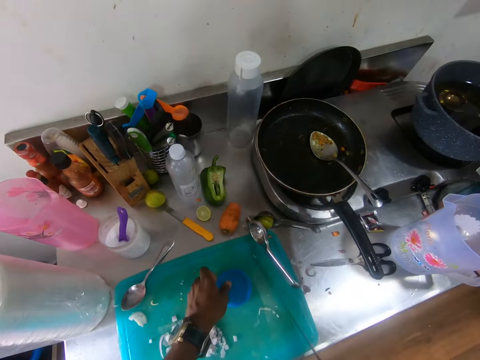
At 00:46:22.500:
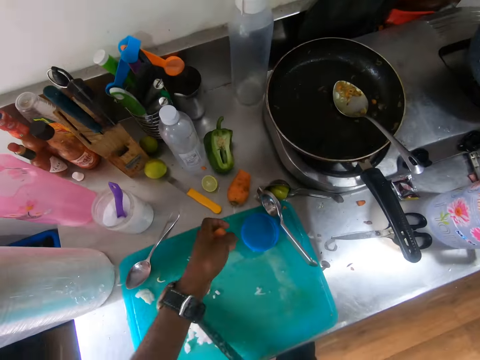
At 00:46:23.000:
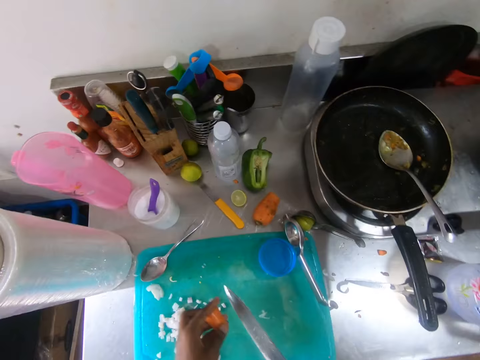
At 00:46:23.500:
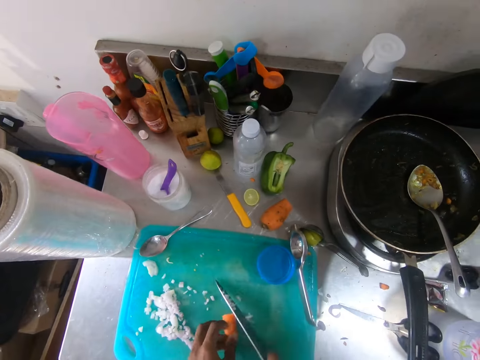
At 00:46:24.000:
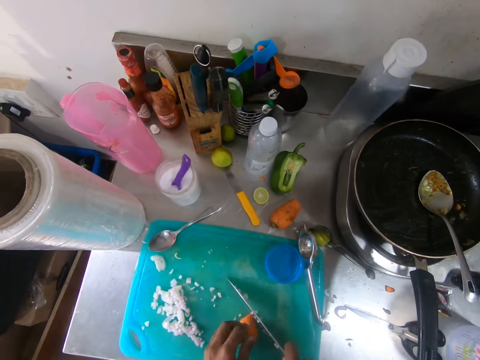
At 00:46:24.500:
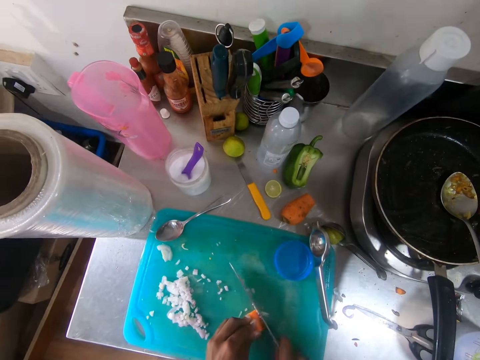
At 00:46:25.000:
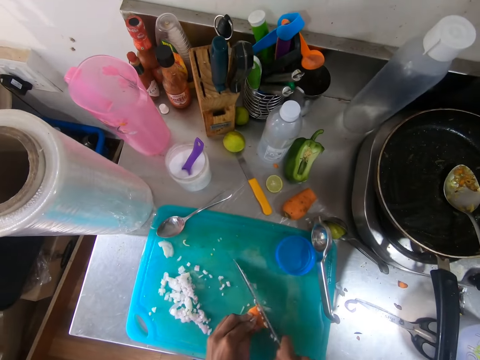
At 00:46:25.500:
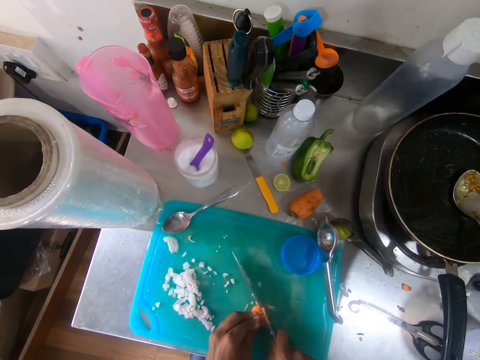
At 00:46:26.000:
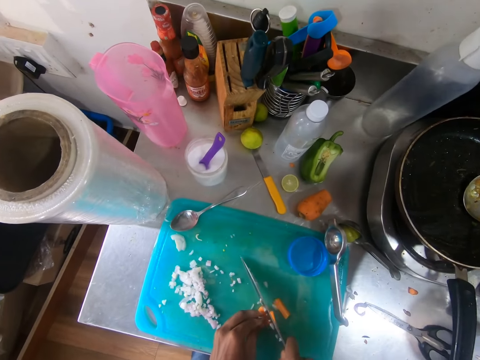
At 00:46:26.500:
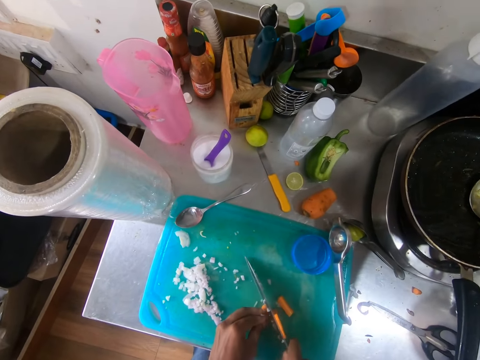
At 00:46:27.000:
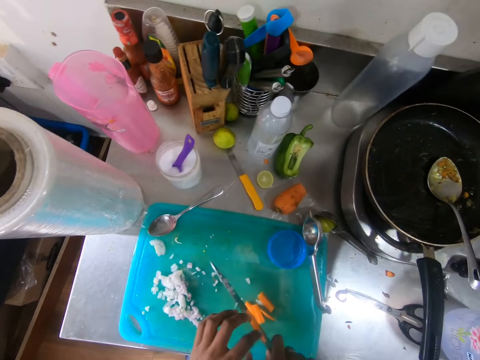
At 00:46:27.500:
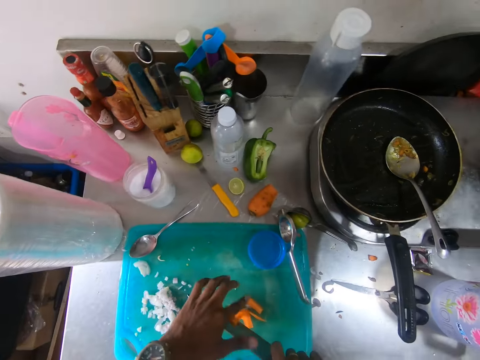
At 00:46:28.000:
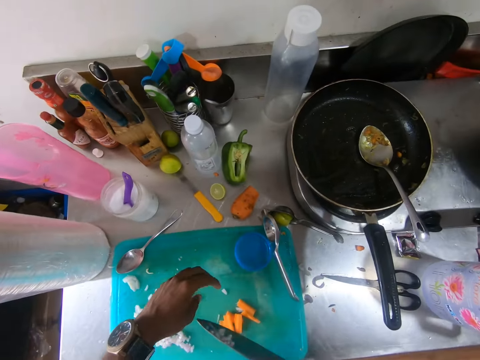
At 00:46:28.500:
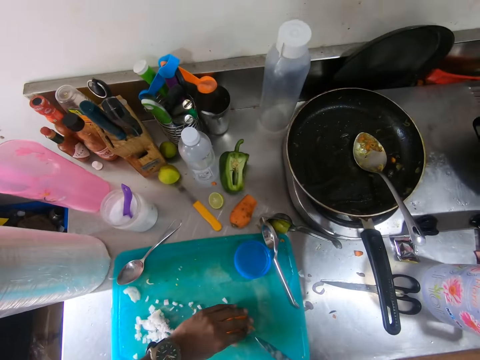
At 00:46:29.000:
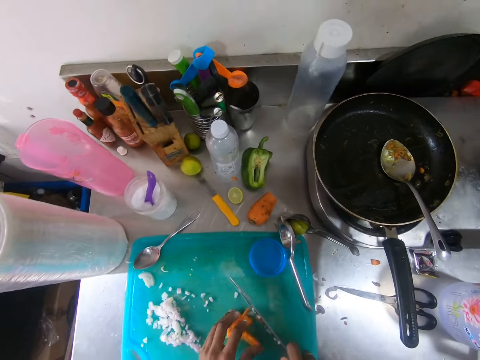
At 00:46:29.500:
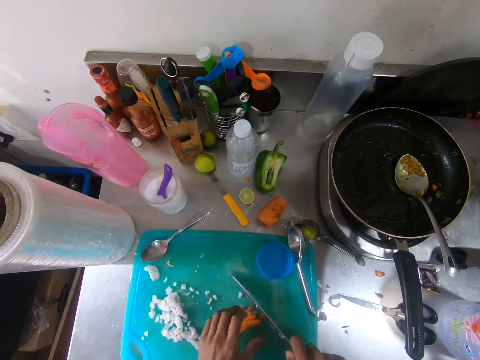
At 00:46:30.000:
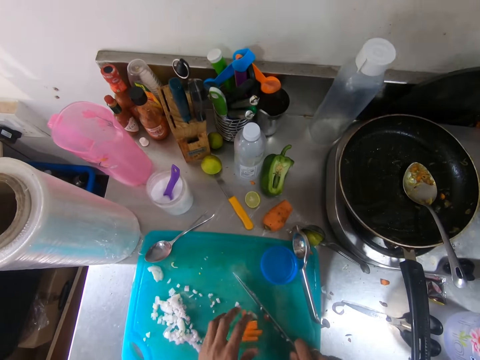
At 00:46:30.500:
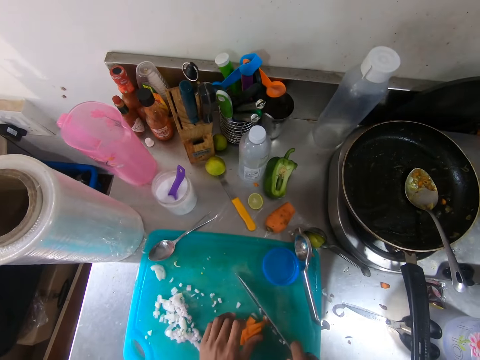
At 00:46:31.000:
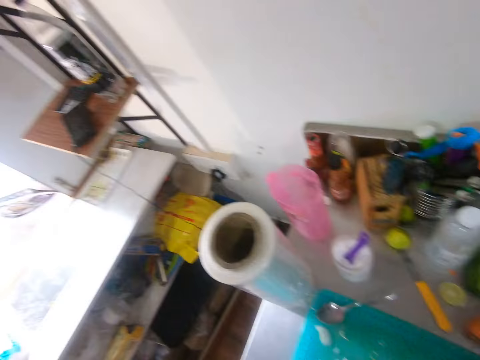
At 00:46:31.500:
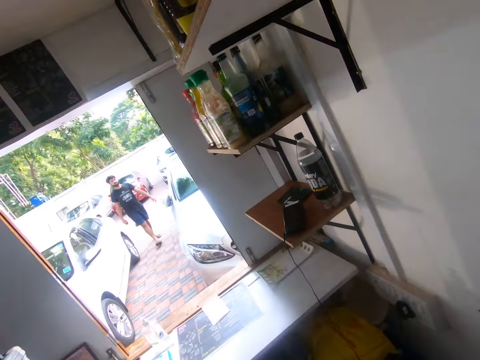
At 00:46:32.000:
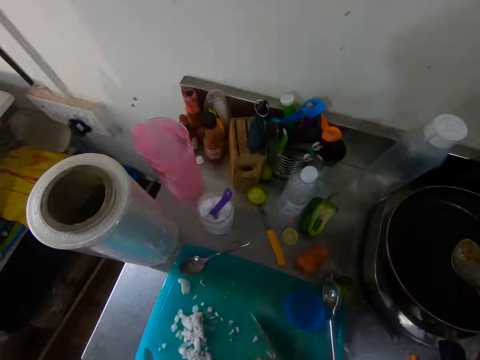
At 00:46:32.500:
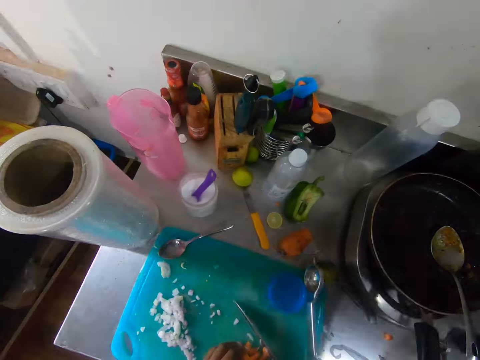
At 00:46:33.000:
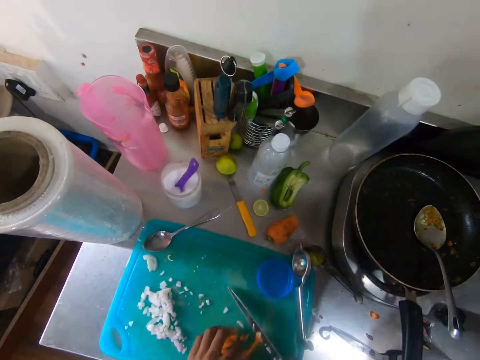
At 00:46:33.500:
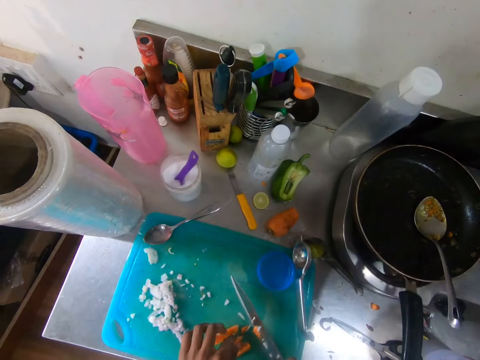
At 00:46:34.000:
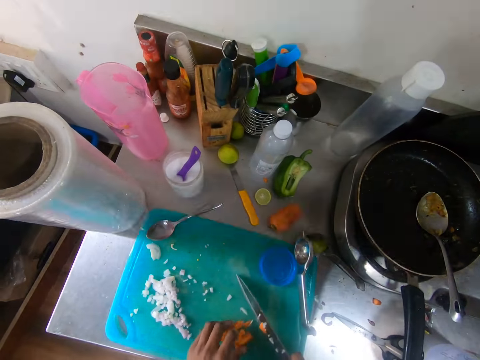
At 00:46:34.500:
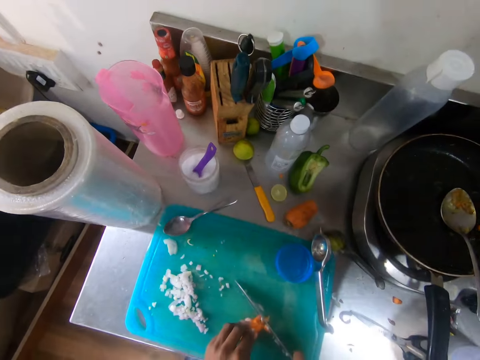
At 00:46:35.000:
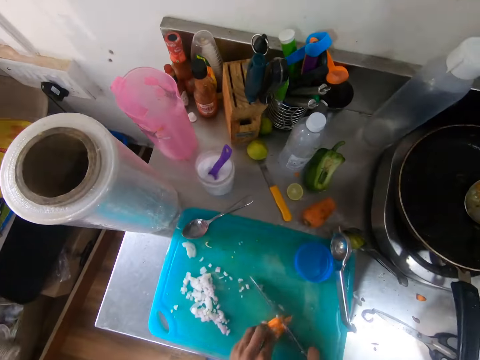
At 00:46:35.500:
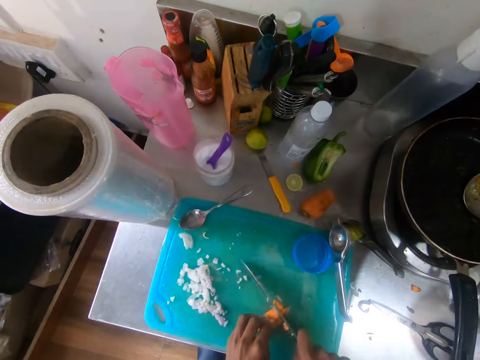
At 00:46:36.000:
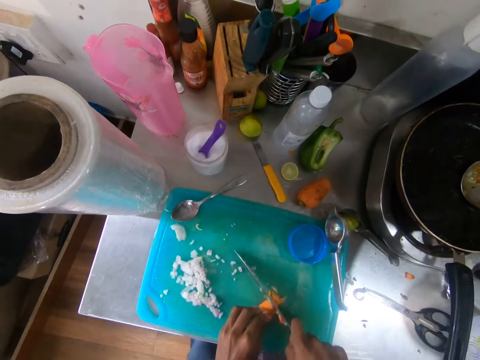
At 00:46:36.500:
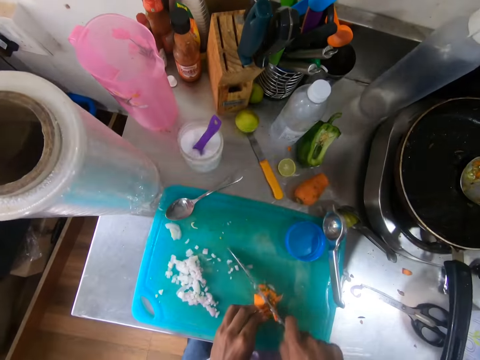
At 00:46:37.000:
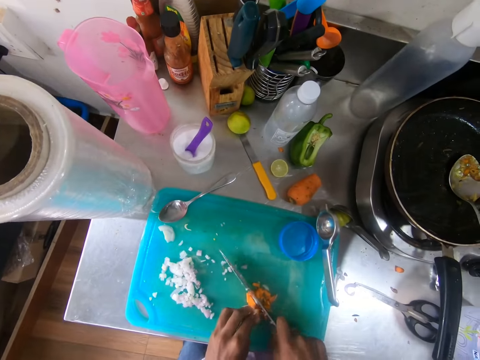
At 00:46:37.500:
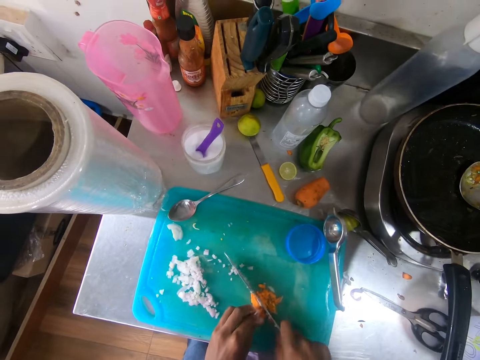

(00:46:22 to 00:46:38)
The camera wearer places the carrot on the tray with his left hand. He slices the carrot in his left hand on the tray with the knife in his right hand. He gathers the sliced carrots on the tray with his left hand. A man interacts with the camera wearer. The camera wearer chops the pieces of carrot on the tray with the knife in his right hand. He interacts with the man.

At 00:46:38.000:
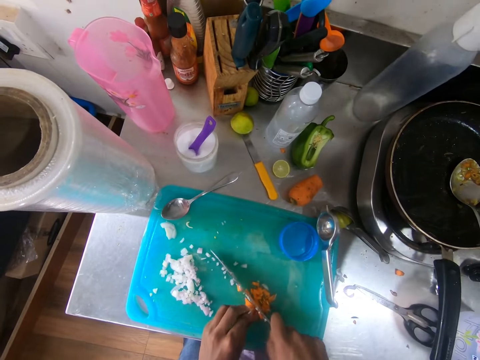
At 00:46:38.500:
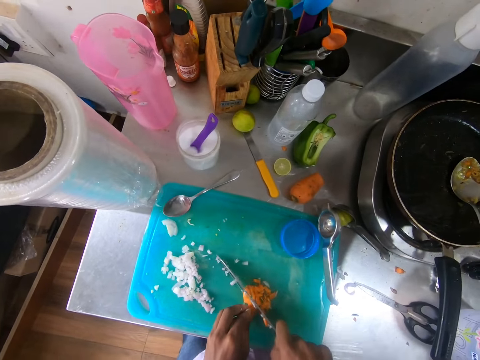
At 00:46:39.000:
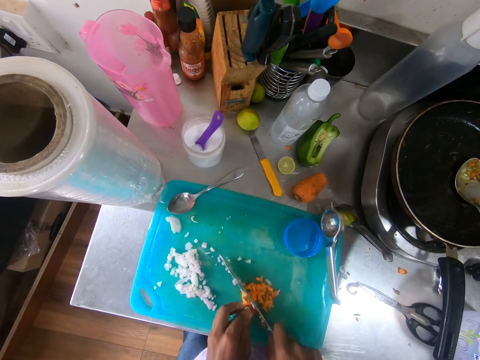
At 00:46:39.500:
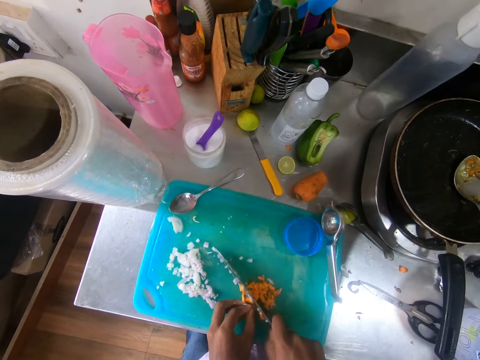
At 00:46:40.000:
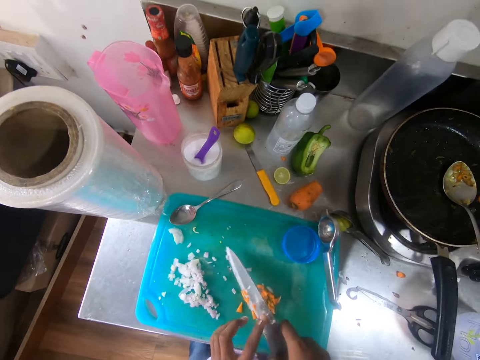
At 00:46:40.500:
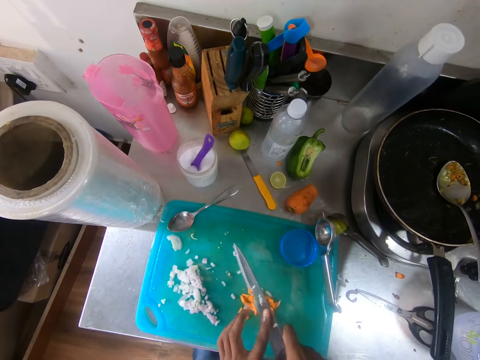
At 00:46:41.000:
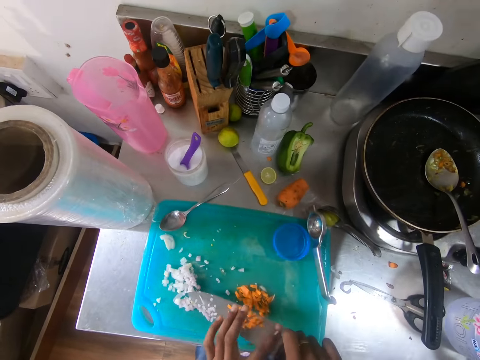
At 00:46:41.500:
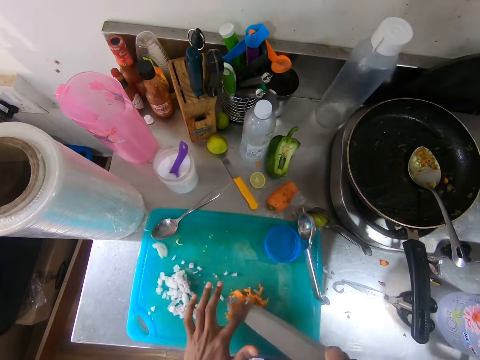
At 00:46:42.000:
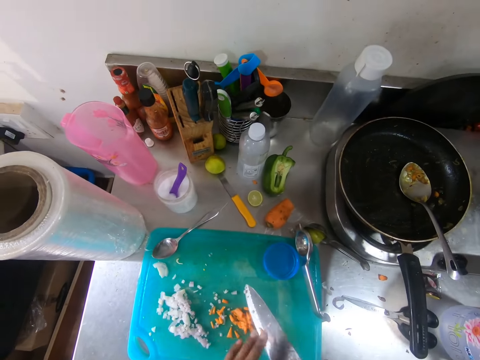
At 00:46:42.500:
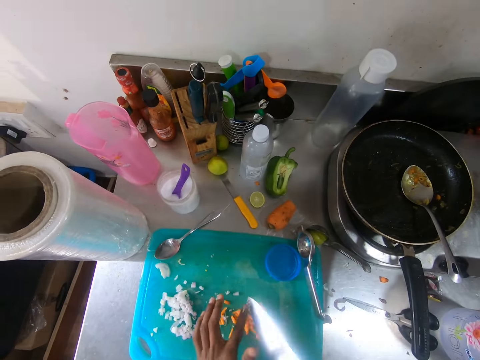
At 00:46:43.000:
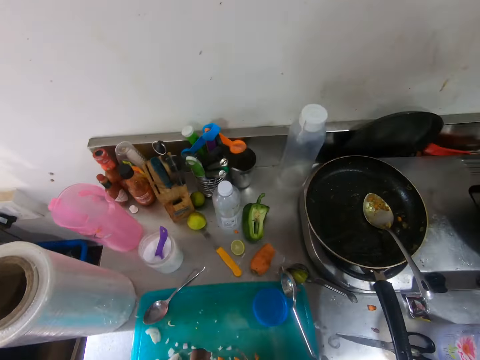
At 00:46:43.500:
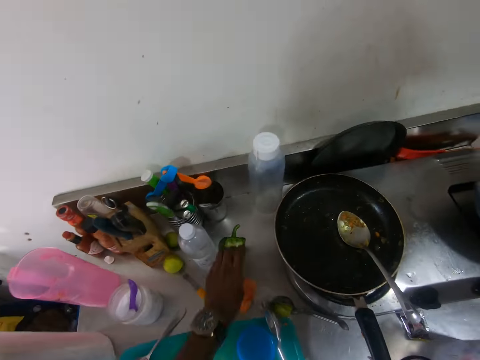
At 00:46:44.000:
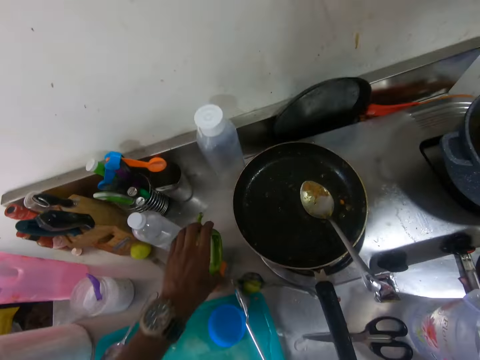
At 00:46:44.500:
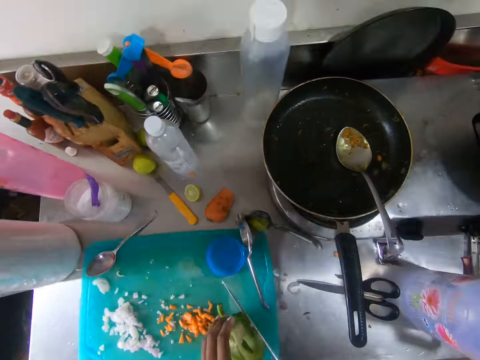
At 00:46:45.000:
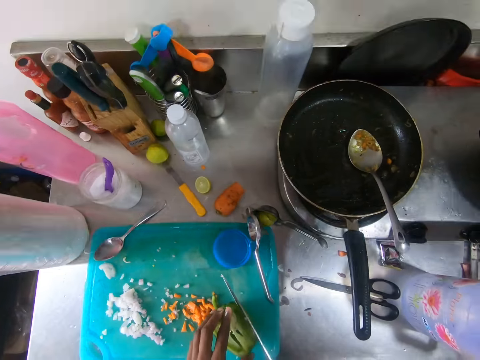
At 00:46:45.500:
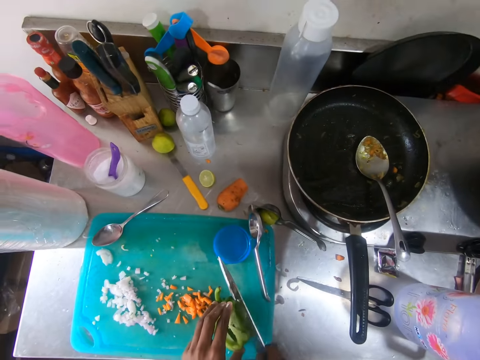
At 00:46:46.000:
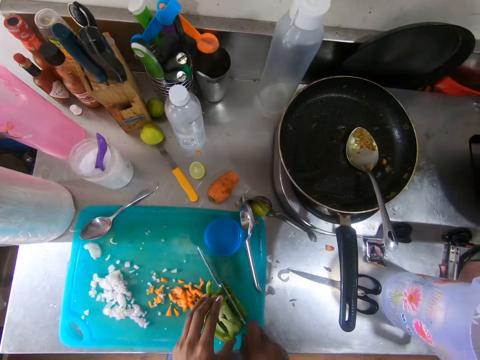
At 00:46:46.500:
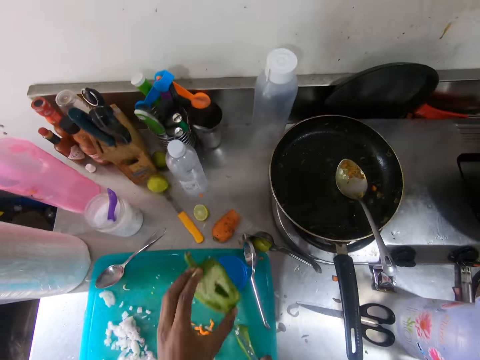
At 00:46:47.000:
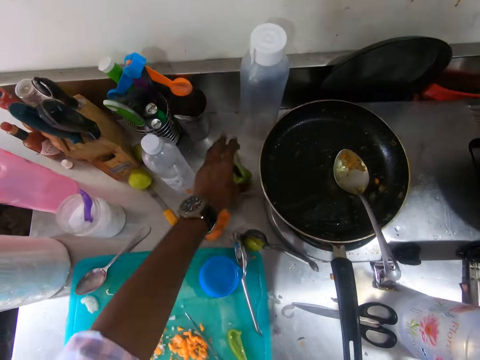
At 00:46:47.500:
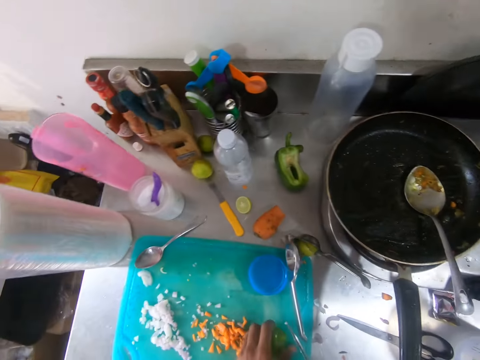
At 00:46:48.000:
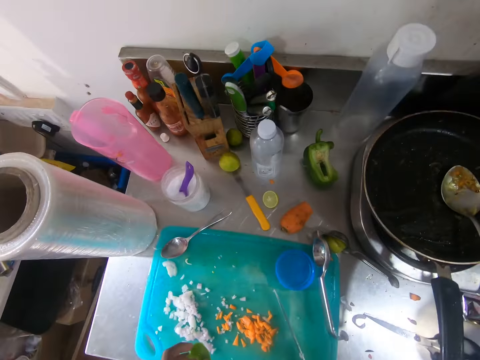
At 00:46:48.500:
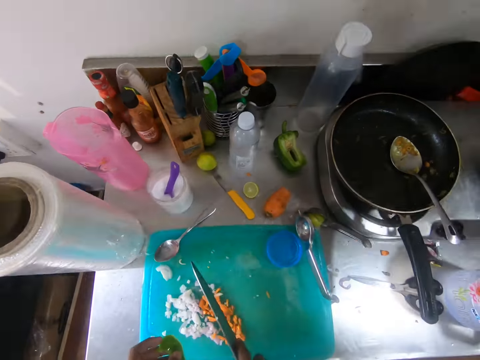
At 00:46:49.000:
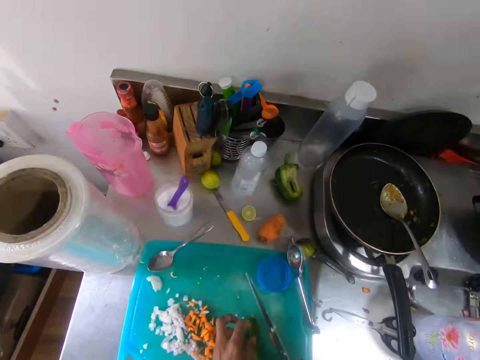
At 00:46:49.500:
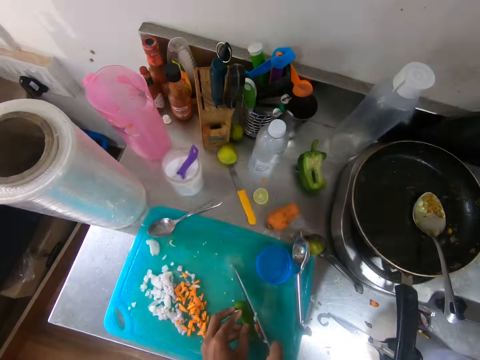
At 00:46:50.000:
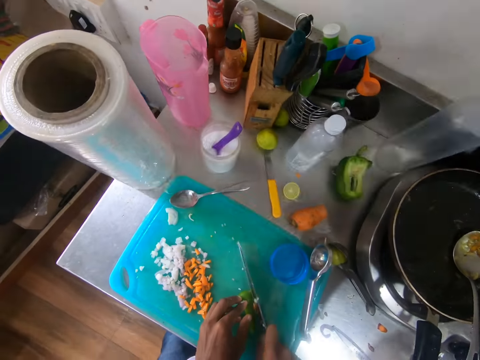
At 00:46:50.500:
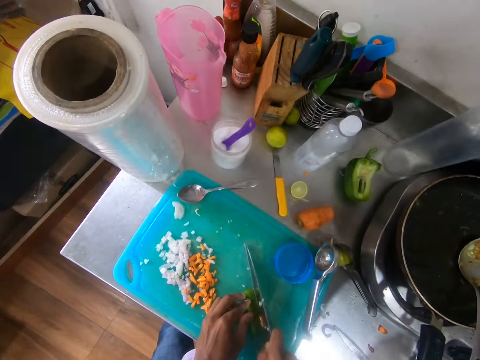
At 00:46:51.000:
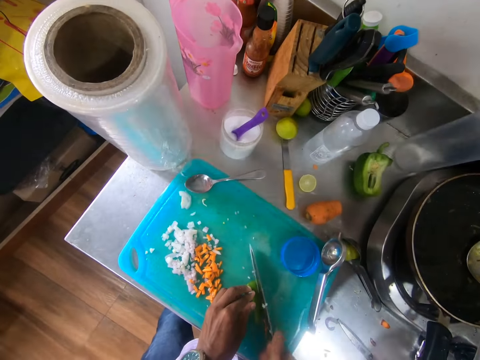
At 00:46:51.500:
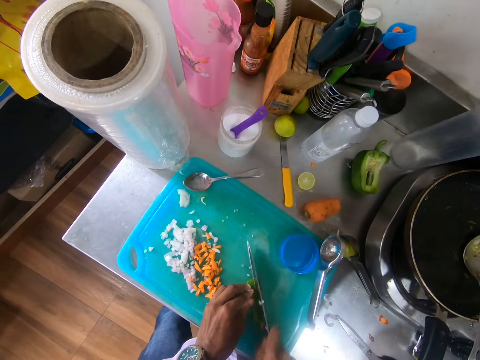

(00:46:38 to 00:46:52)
The camera wearer wipes the blade of the knife in his right hand with his left hand. He picks up a green bell pepper from the counter with his left hand. He places the green bell pepper on the tray with his left hand. He slices the green bell pepper in his left hand on the tray with the knife in his right hand. He drops the green bell pepper on the counter with his left hand. He picks up the piece of green bell pepper on the tray with his left hand. He gathers the carrots on the tray with the knife in his right hand. He places the piece of green bell pepper on the tray with his left hand. He slices the piece of green bell pepper in his left hand on the tray with the knife in his right hand.
